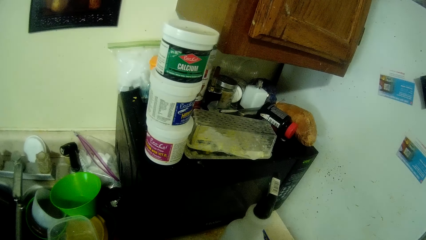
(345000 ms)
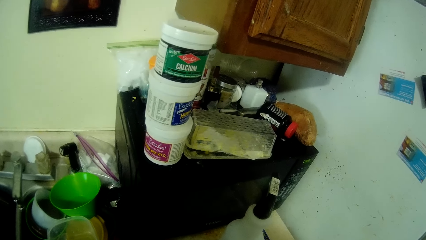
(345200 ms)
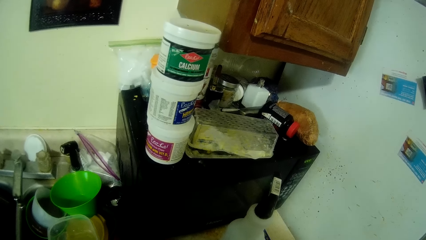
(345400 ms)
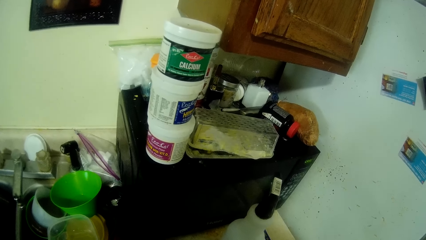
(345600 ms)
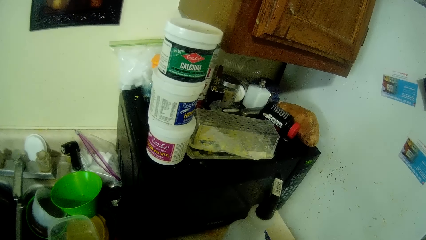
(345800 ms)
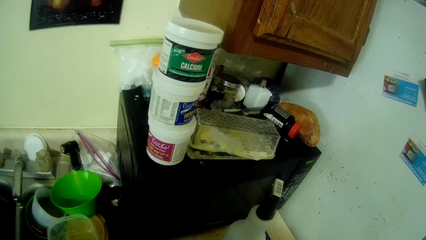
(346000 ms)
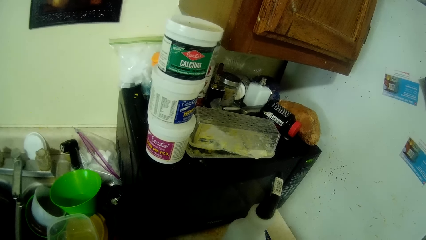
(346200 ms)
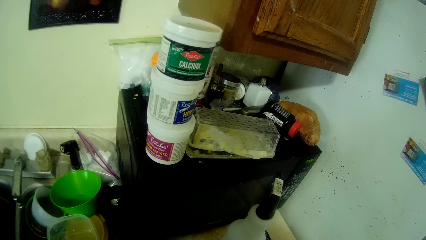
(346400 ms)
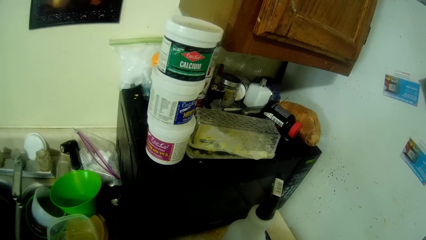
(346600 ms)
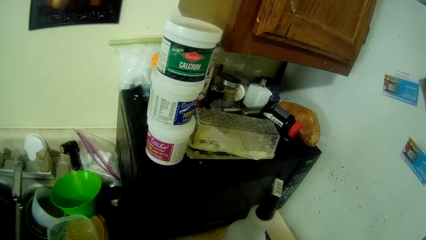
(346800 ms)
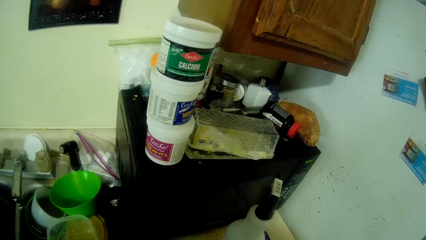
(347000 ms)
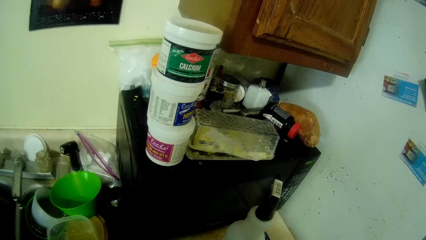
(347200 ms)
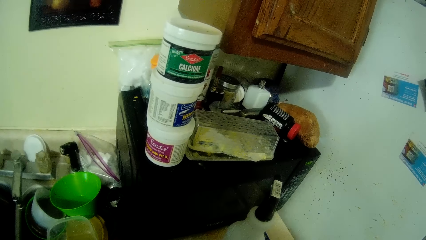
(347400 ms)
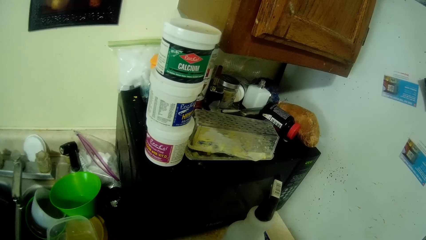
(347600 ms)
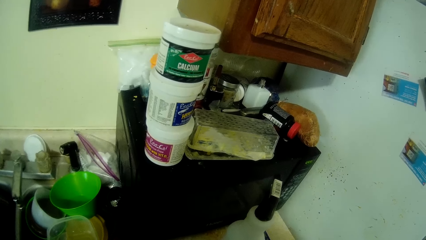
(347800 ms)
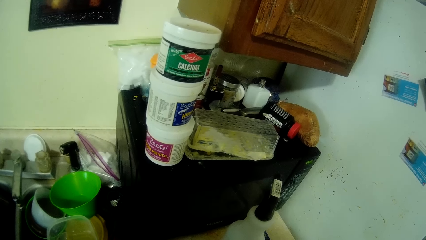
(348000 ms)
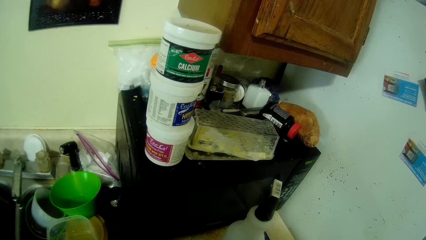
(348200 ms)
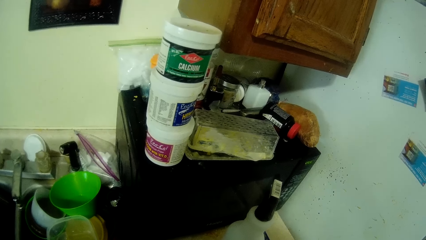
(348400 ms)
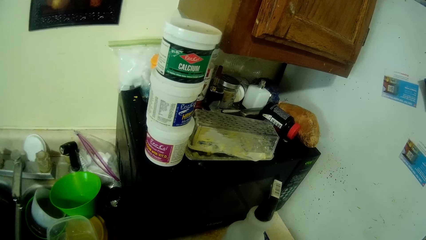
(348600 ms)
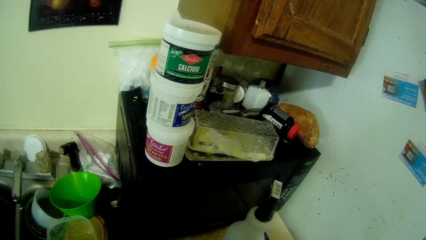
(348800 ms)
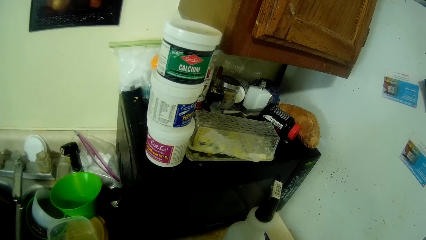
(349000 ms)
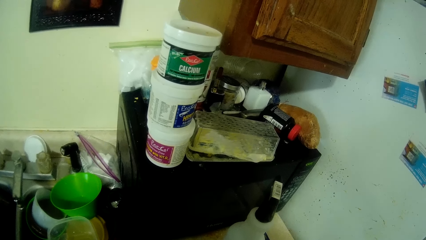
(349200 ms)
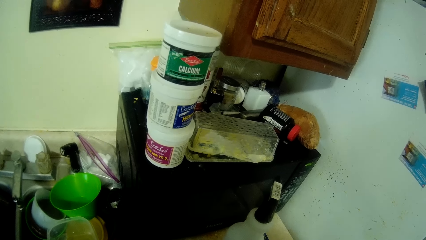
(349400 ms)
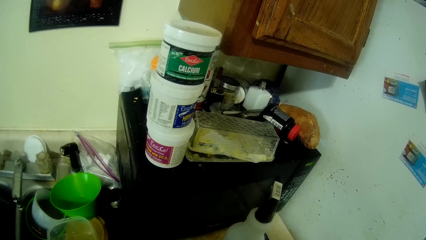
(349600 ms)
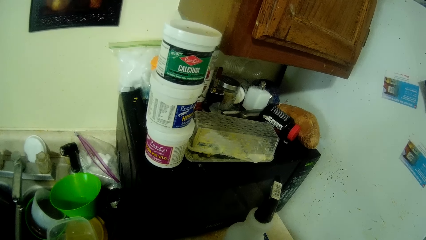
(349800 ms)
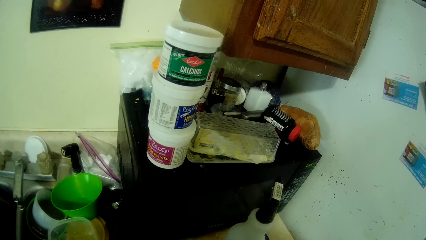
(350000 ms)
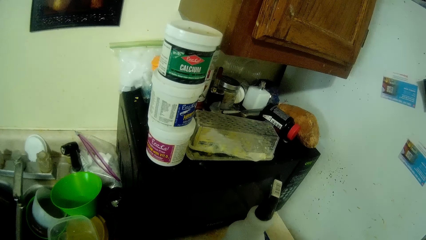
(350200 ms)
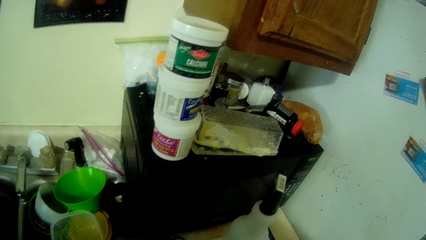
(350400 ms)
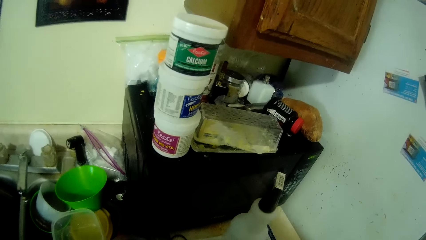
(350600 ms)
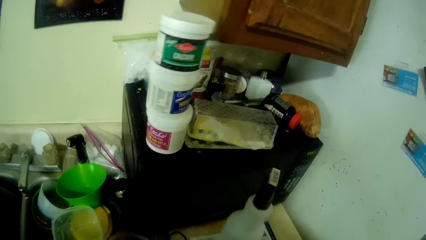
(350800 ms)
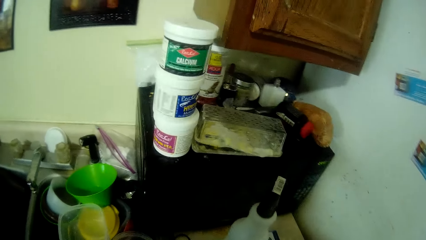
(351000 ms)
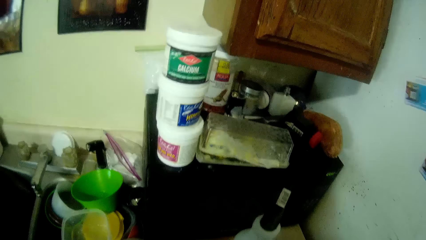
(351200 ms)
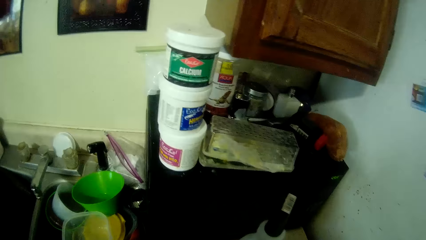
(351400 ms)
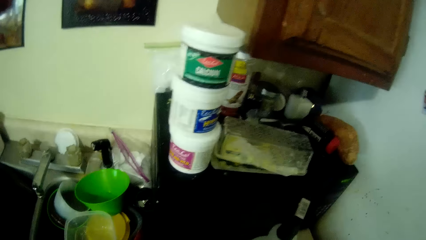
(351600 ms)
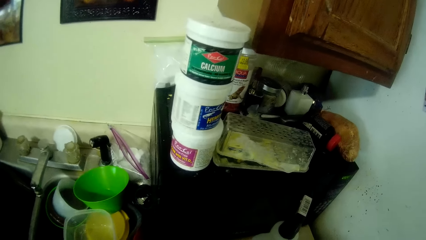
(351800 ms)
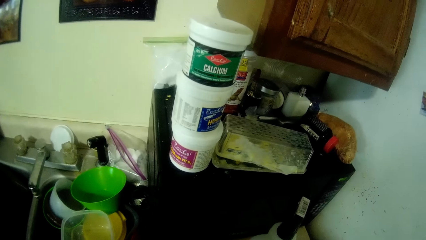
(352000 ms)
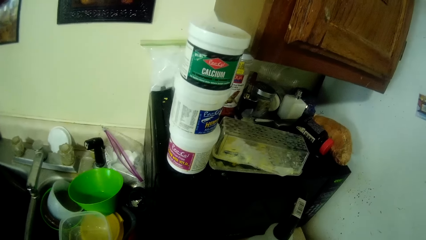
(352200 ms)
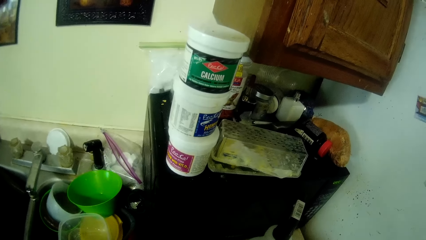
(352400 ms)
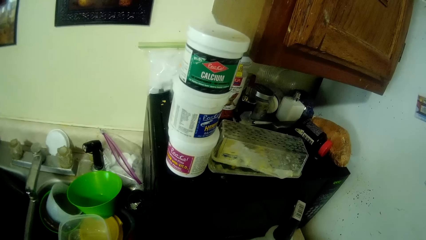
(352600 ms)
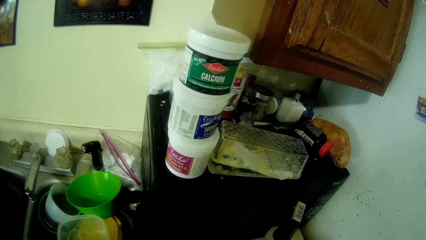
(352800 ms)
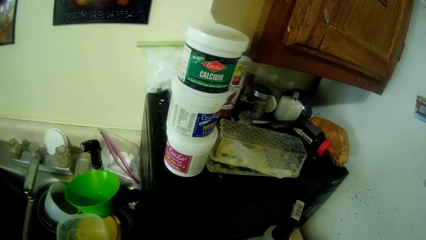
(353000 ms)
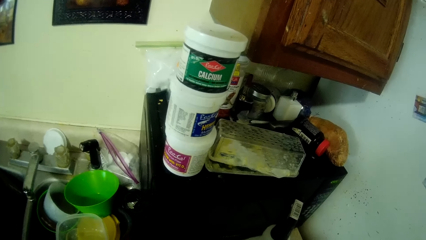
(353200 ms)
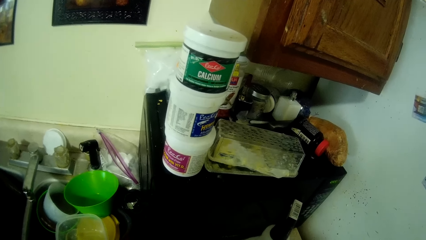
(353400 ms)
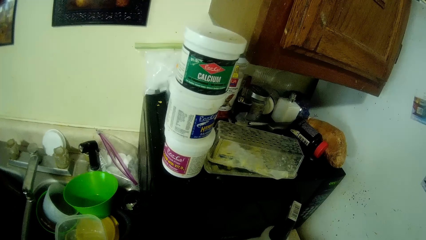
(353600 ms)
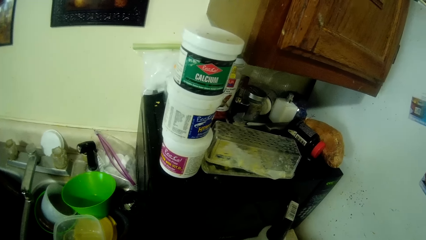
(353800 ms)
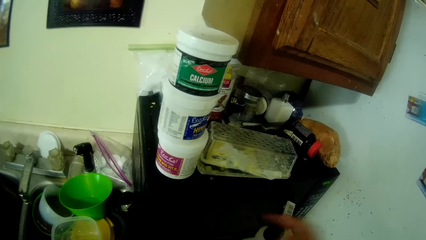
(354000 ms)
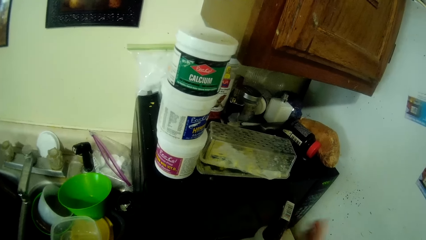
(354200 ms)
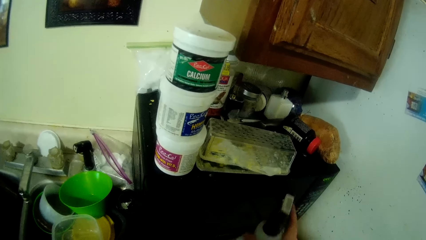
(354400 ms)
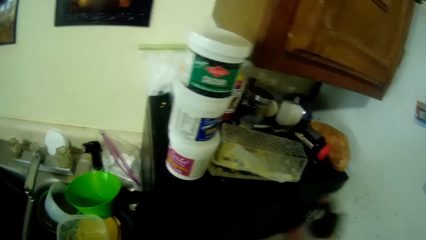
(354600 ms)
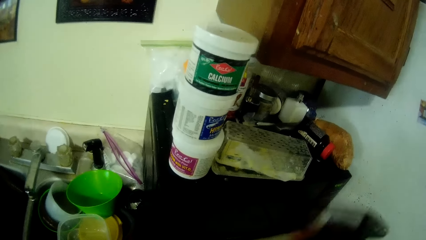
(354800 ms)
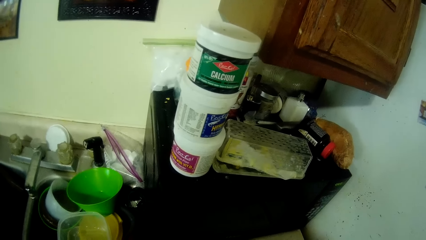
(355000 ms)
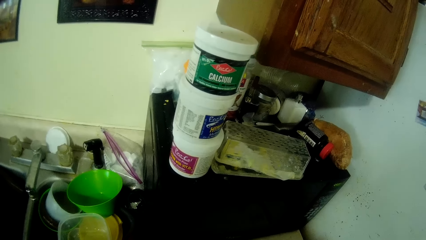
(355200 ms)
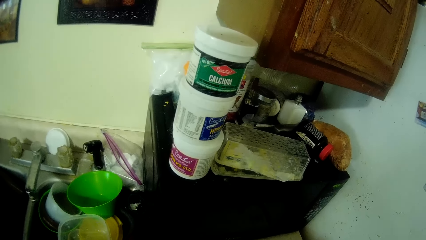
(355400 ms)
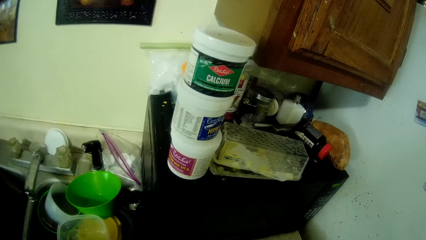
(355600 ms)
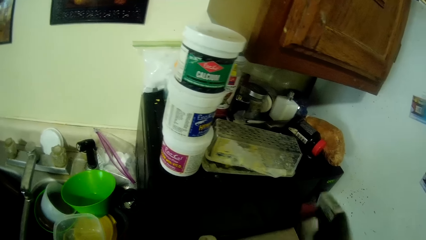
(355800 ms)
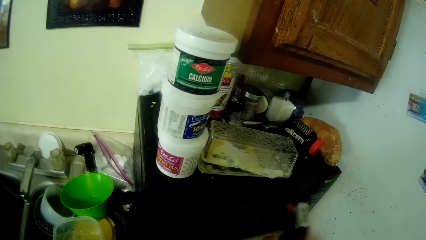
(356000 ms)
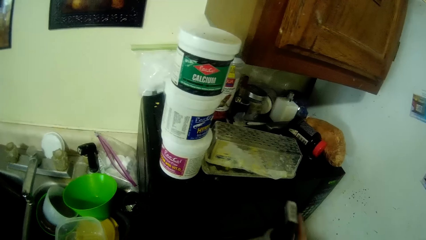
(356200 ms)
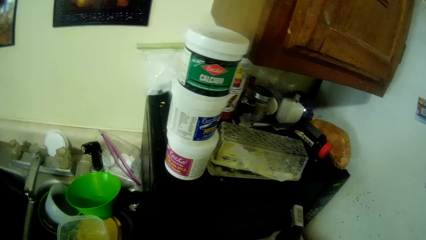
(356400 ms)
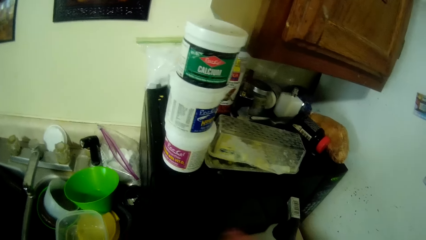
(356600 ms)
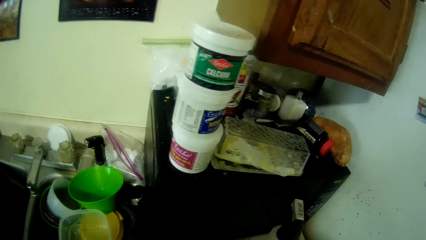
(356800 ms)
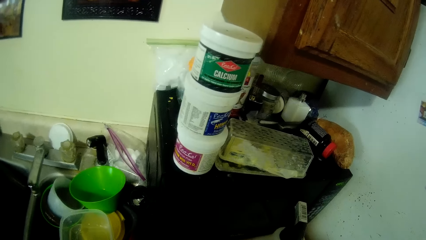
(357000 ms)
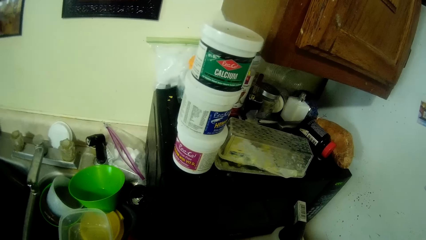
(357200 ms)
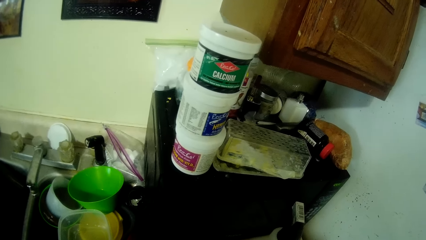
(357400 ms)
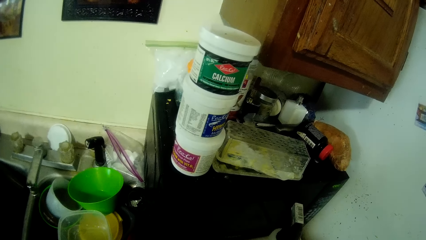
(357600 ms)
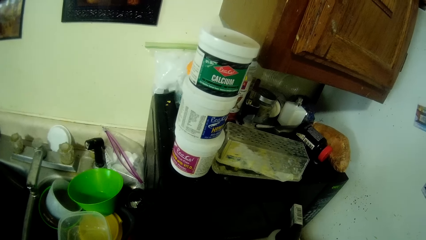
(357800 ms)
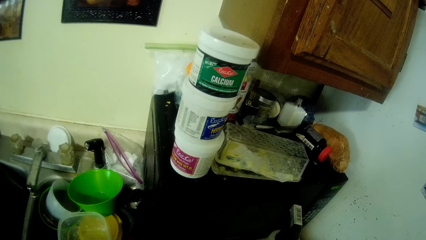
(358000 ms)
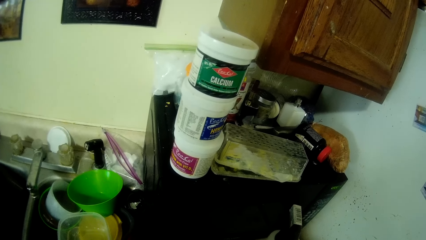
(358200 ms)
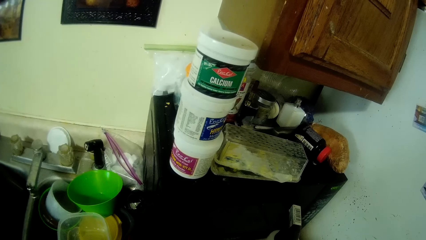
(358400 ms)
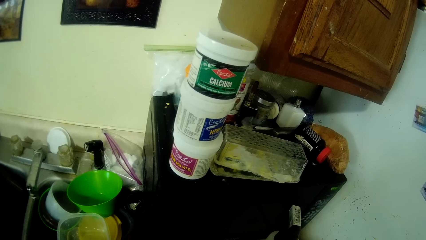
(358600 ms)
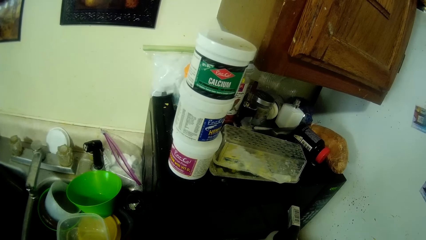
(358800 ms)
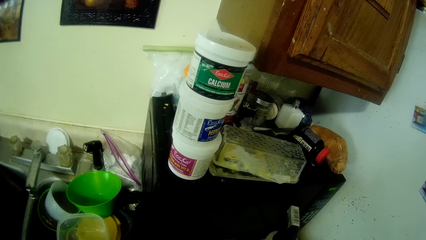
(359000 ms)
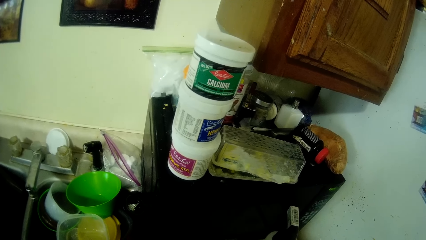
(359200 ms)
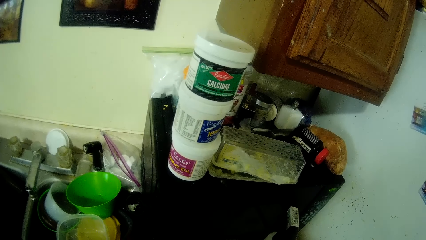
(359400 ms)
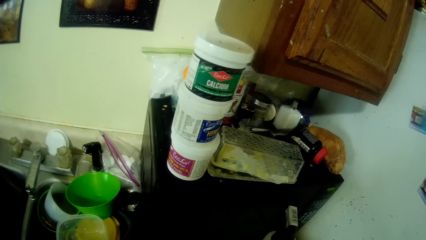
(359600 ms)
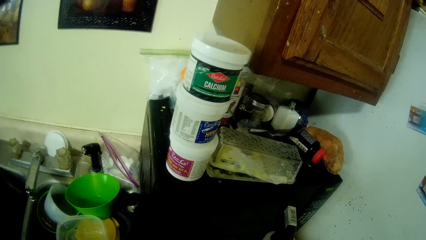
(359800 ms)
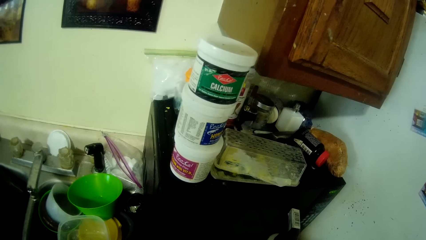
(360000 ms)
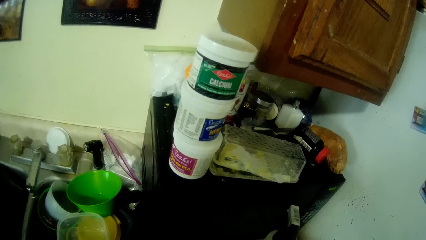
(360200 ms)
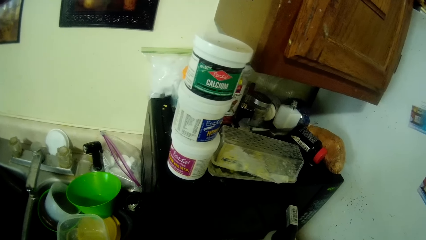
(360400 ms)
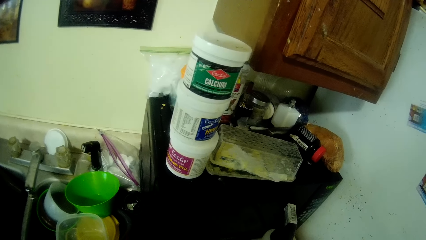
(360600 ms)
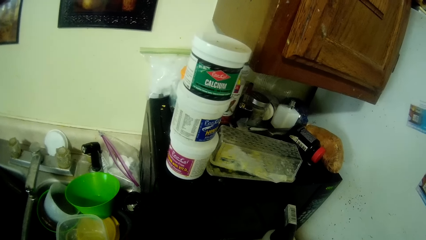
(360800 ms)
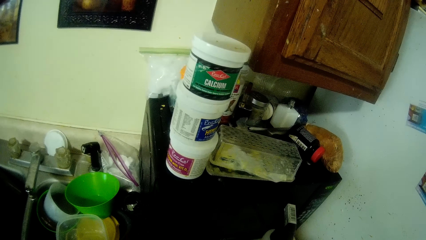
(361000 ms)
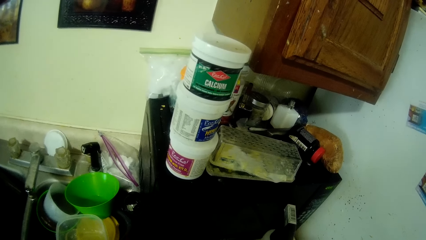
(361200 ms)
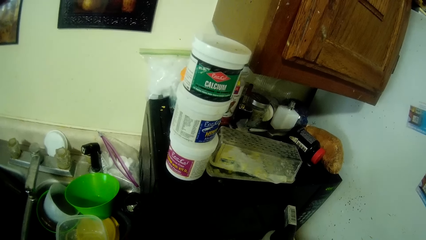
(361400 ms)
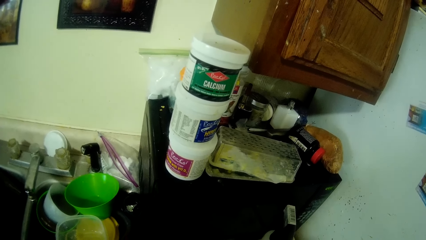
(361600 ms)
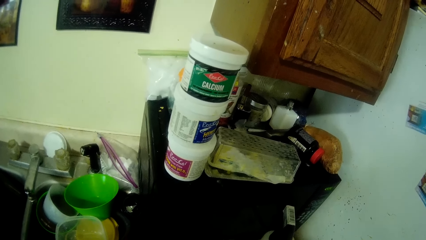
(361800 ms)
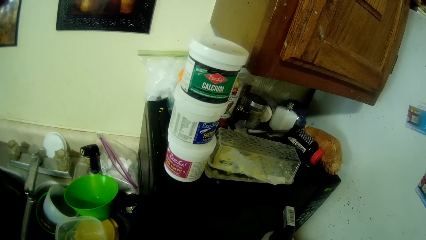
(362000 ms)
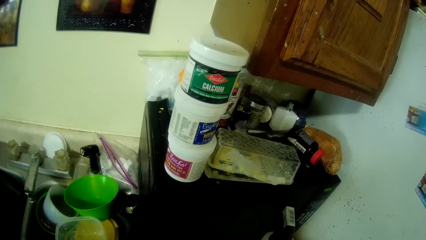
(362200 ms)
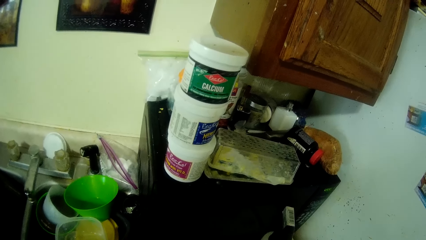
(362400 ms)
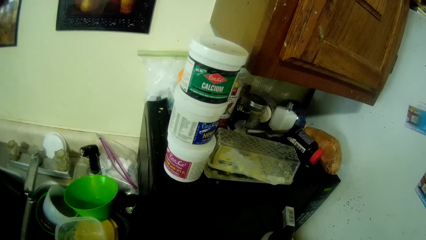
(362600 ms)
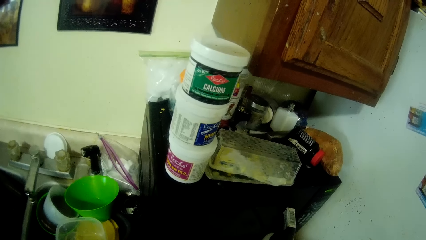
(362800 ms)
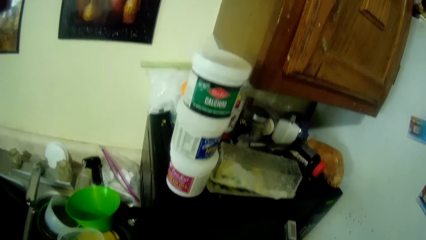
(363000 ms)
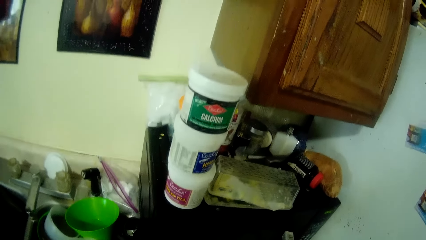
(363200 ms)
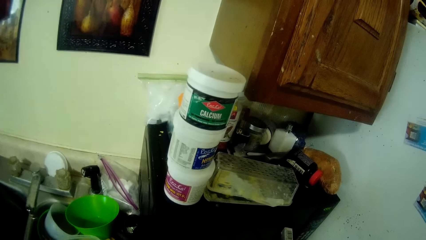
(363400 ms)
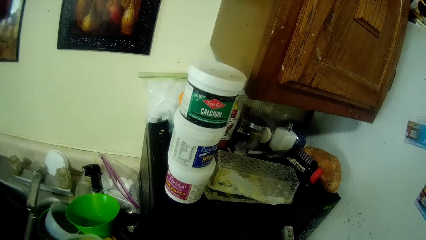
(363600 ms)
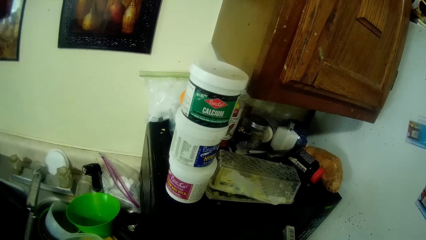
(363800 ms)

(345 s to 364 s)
The camera wearer picks up the spray bottle on the kitchen cabinet with his right hand. He places the spray bottle on the kitchen cabinet with his right hand.
